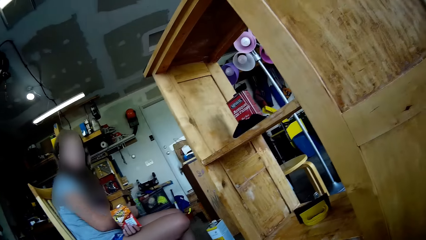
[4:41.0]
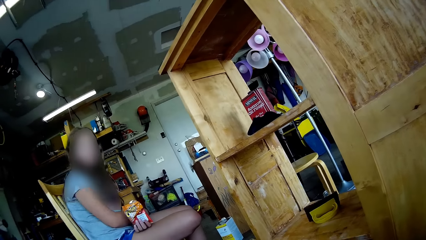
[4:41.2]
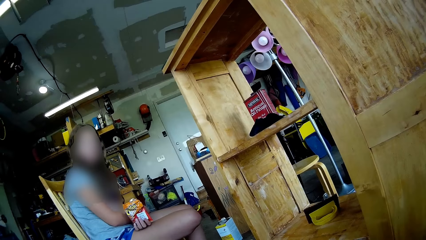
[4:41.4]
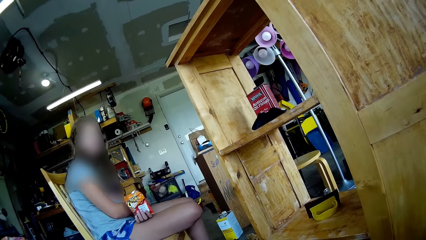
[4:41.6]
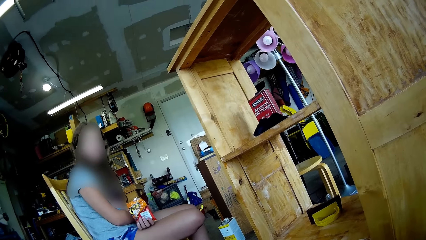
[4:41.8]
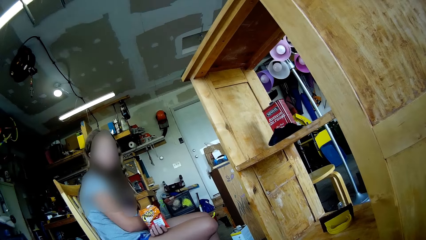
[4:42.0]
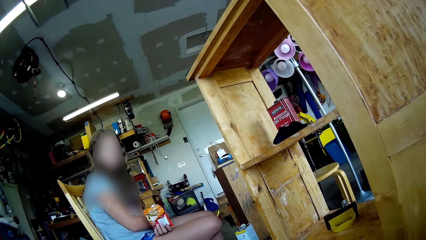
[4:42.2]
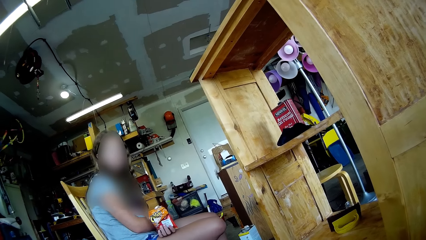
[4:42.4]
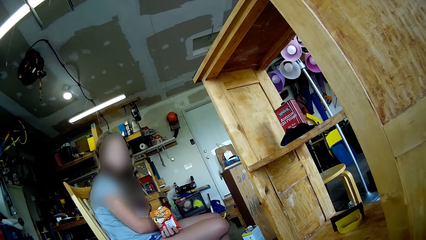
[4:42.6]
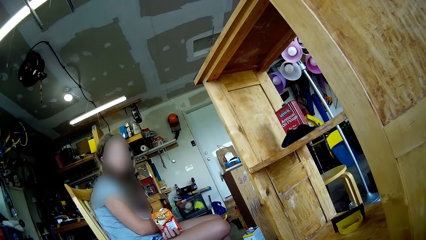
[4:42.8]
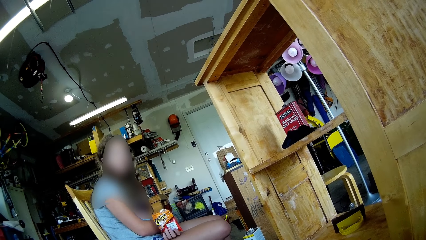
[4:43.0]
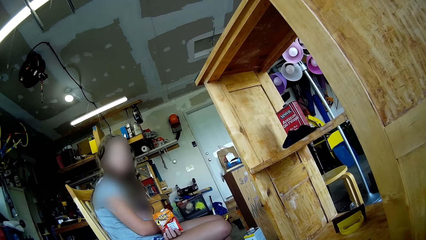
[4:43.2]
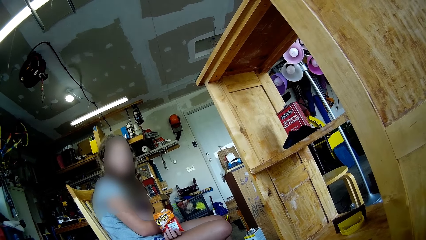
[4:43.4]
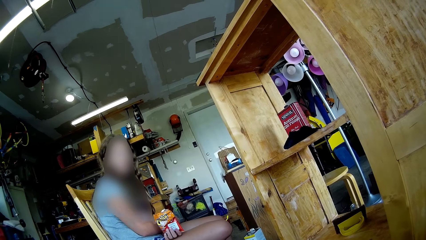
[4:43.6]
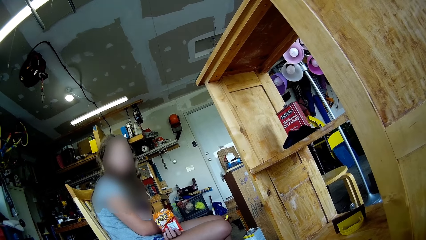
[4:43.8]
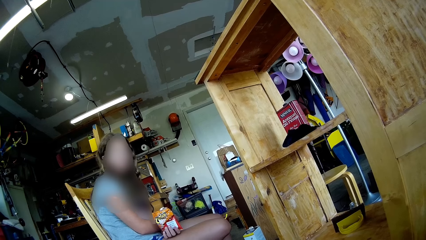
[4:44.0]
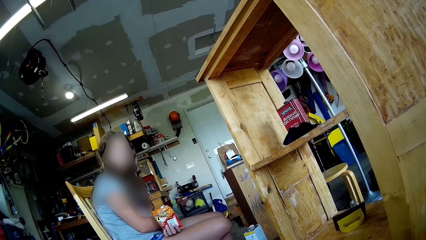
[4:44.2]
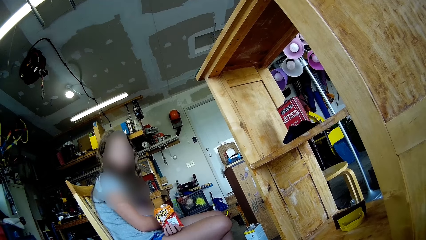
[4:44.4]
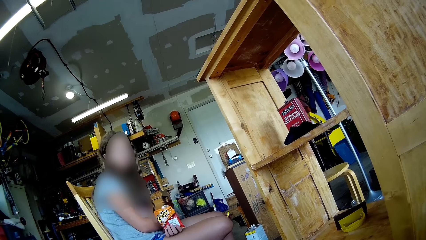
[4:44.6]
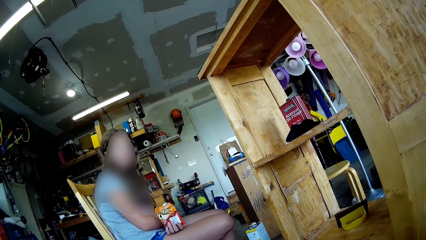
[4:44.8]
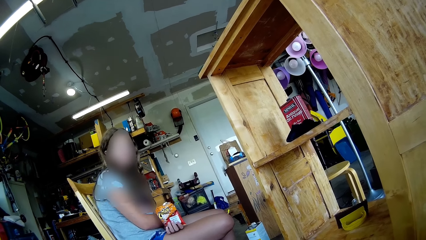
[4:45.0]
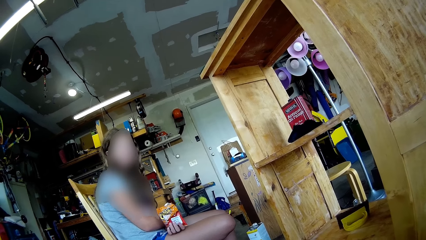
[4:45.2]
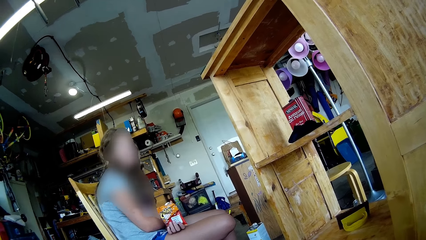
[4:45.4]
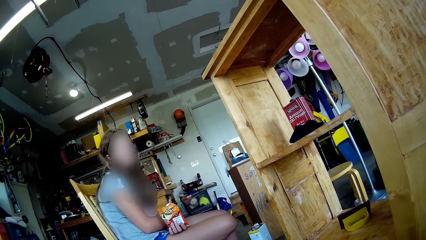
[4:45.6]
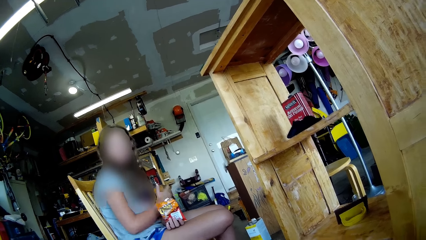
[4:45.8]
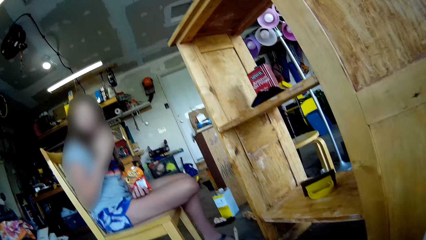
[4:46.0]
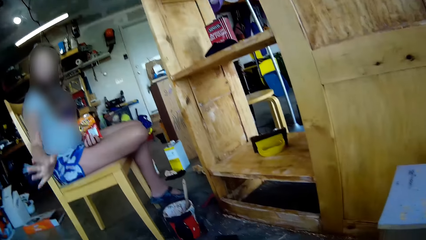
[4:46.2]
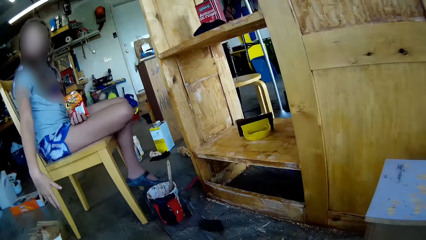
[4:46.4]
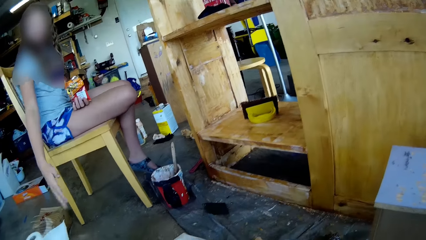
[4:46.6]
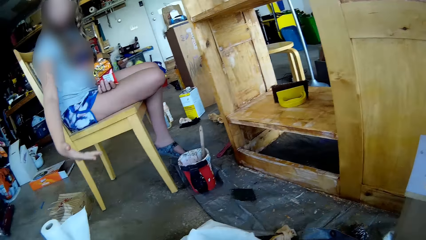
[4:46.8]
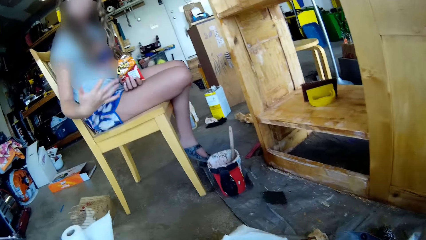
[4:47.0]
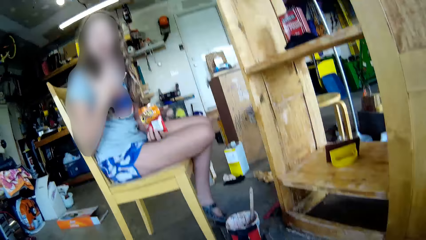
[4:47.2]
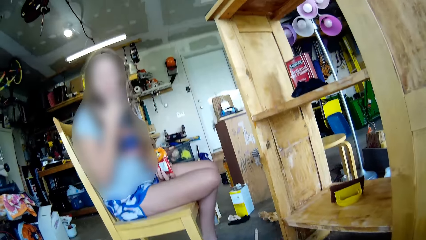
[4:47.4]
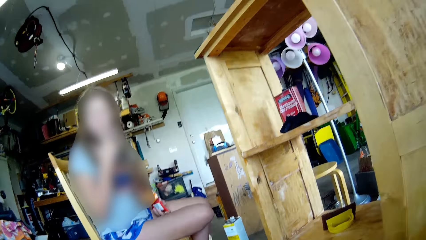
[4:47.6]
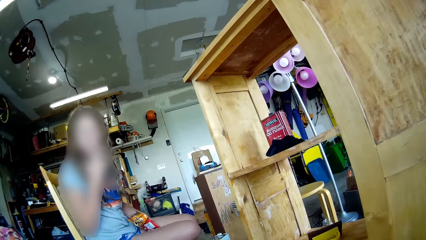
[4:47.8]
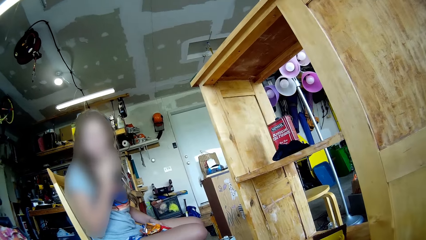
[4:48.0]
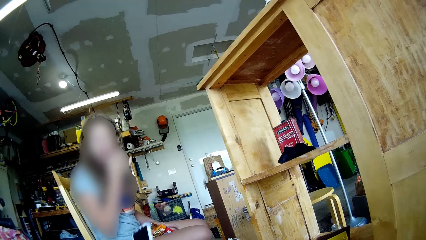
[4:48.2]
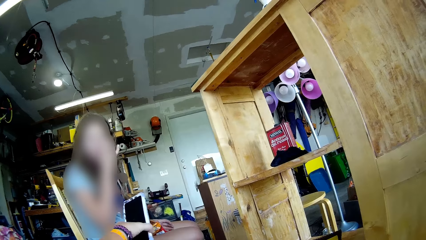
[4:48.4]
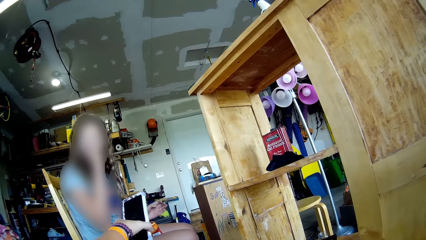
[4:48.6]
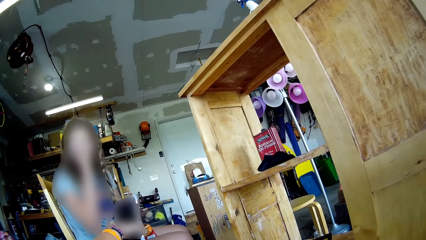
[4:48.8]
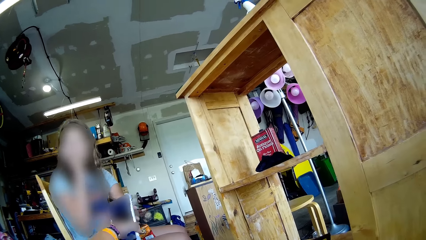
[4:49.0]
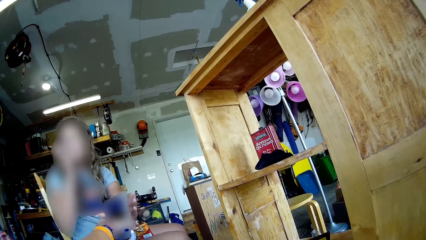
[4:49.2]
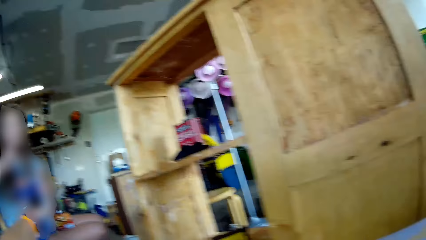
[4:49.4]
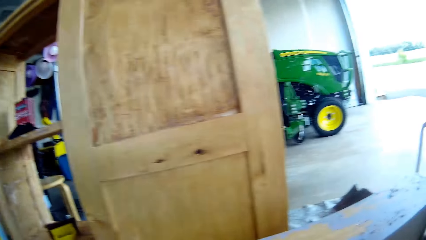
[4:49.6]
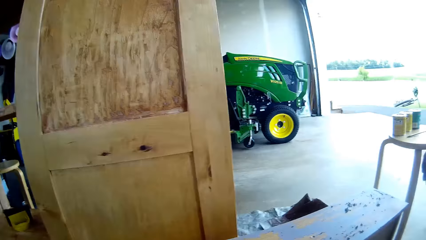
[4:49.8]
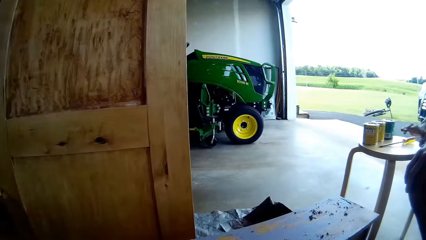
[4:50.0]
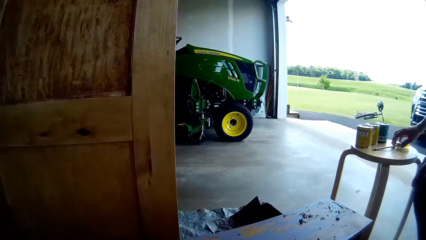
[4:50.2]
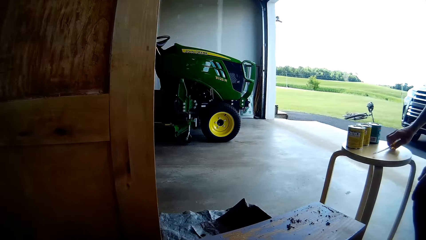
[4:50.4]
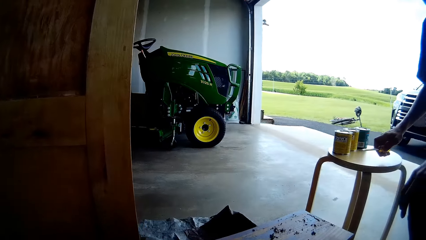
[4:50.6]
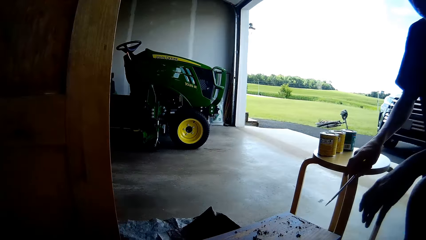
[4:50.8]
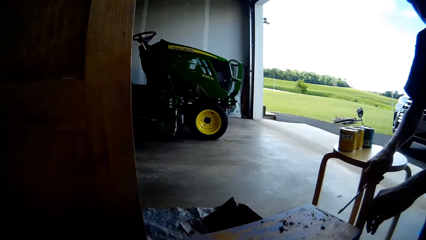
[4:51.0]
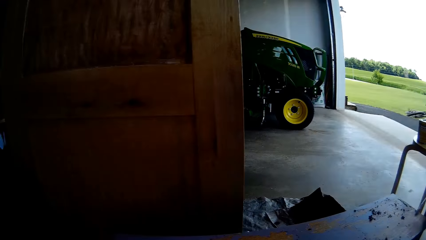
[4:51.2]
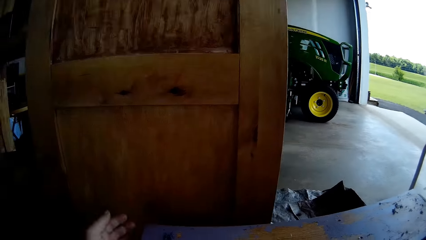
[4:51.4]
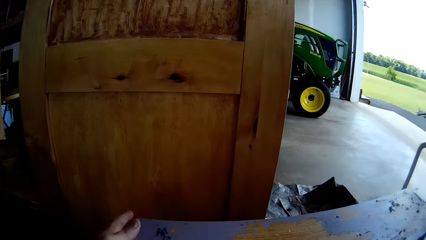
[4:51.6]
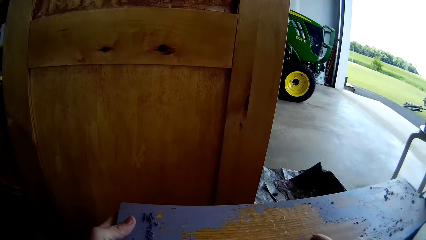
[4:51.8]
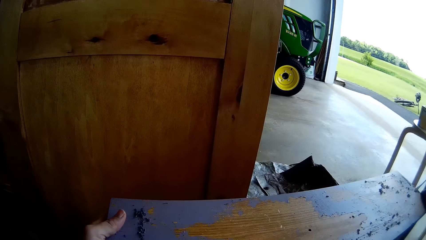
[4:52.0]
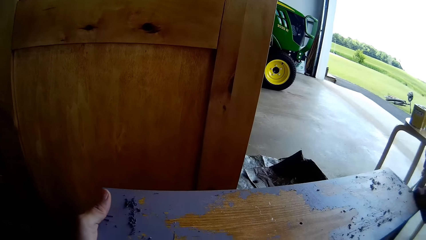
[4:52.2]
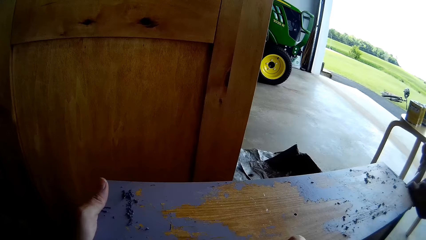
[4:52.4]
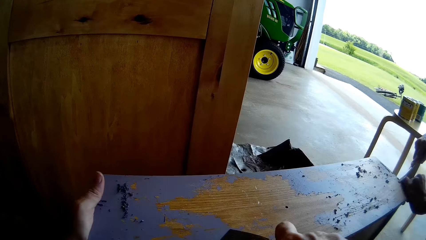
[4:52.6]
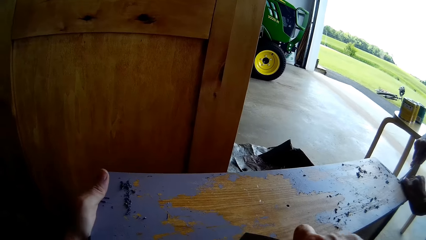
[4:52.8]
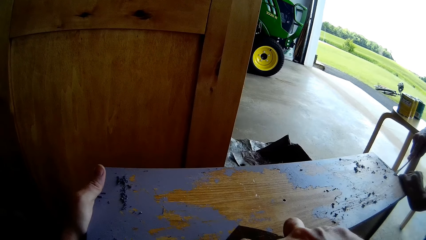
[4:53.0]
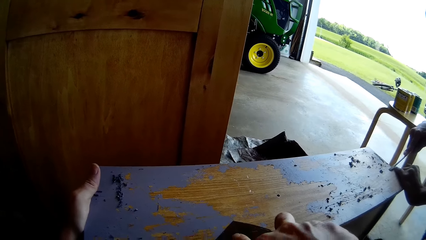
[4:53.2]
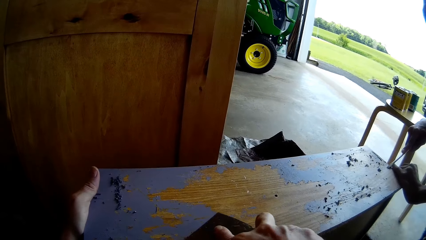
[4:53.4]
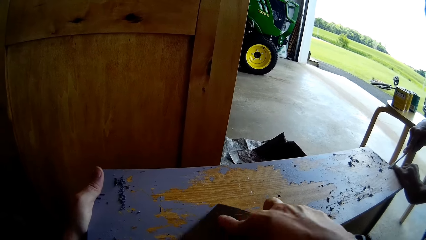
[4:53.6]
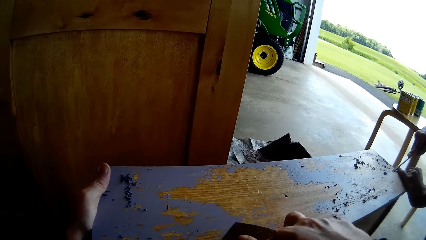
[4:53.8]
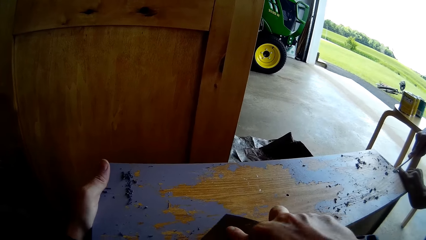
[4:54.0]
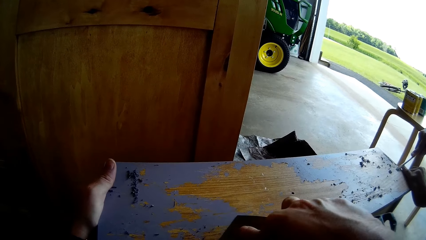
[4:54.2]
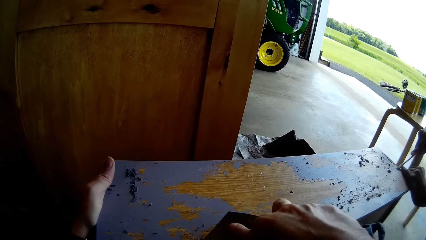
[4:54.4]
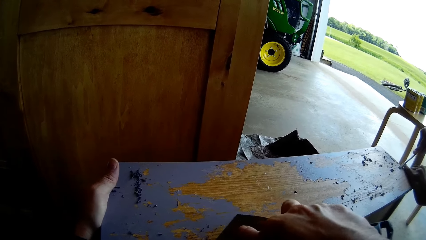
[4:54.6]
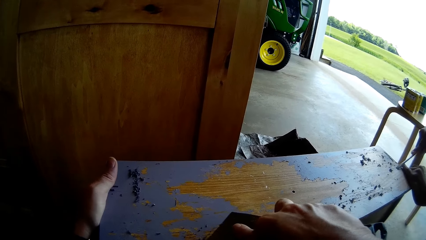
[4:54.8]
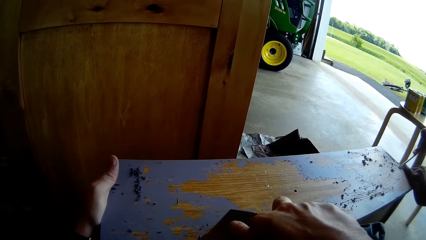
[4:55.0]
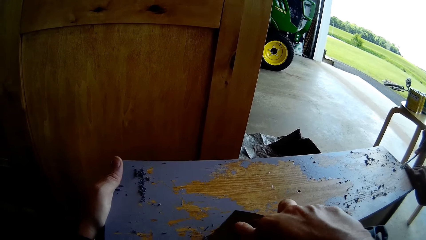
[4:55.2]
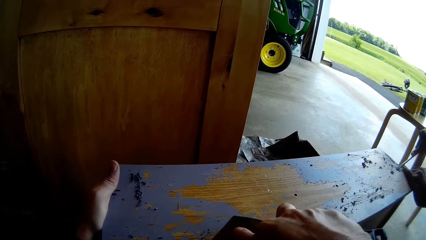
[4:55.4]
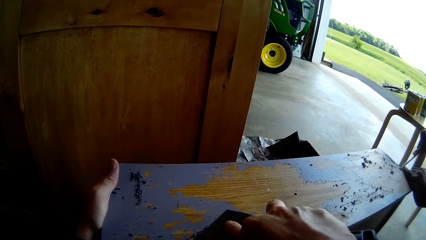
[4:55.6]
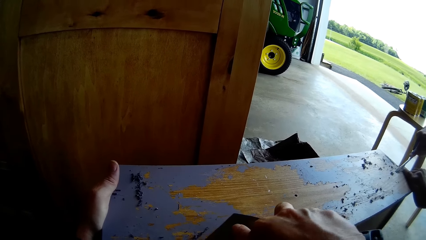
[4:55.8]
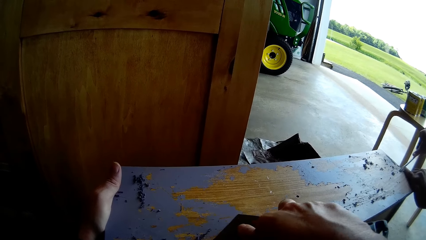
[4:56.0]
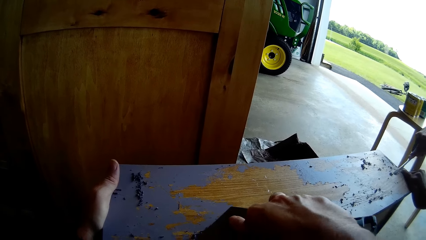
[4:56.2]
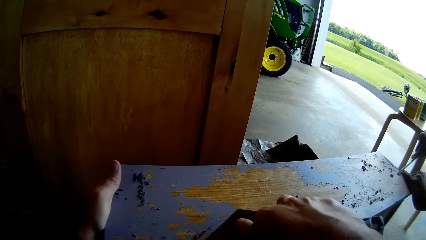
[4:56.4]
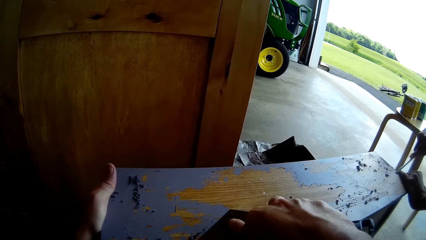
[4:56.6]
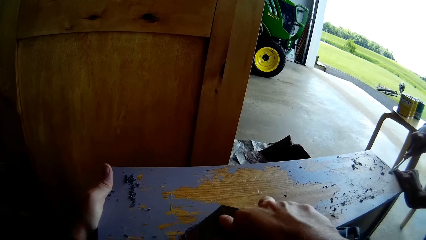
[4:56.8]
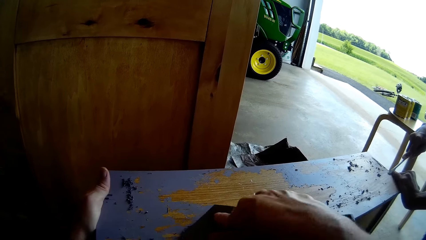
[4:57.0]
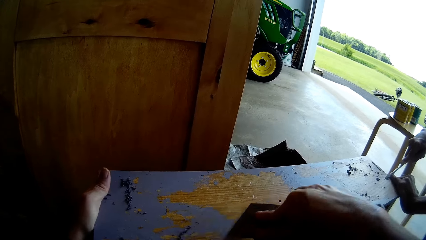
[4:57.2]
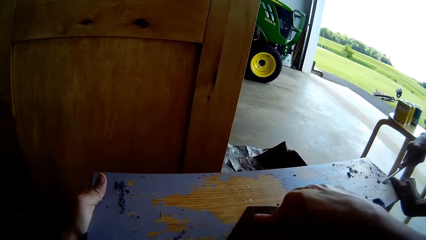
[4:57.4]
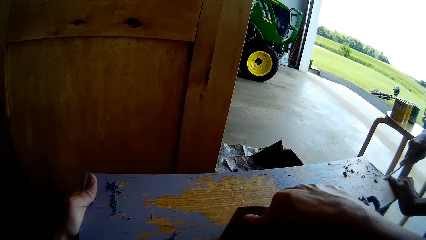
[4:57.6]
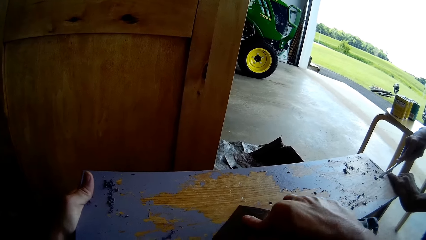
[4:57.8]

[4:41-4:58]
The camera wearer converses with the lady. The man talks. The lady gestures at the camera wearer and lowers a hand. The camera wearer holds a phone and passes the phone to the lady. The lady picks up the phone from the camera wearer. The camera wearer turns to the timber. The man picks up a flat screwdriver from the table. The camera wearer moves around. She holds the timber with her left hand. The man scrapes off the paint from the timber with the flat screwdriver. The camera wearer scrapes paint from the timber with a scraper.
